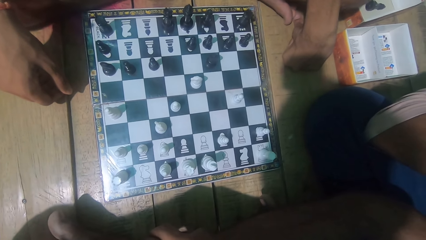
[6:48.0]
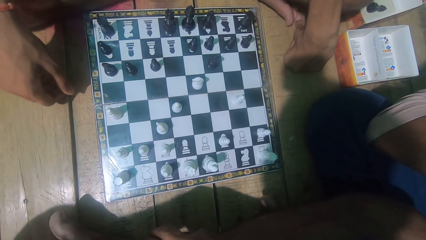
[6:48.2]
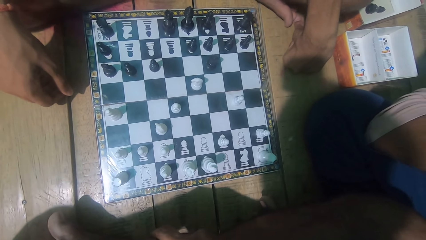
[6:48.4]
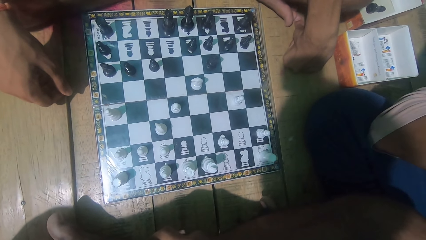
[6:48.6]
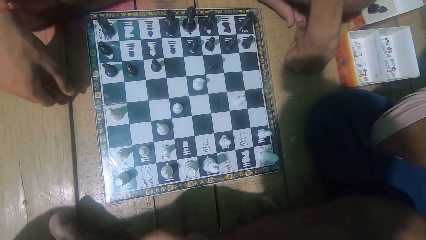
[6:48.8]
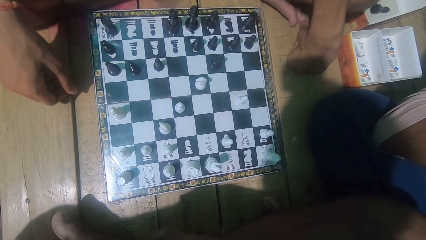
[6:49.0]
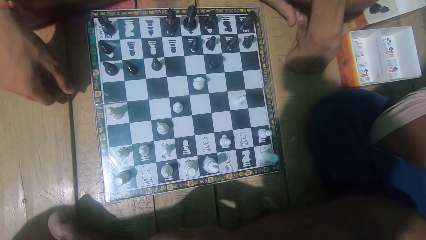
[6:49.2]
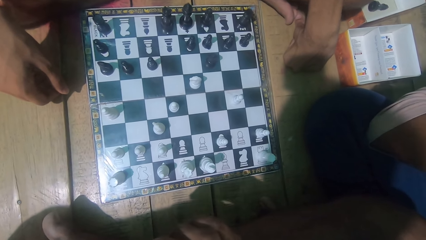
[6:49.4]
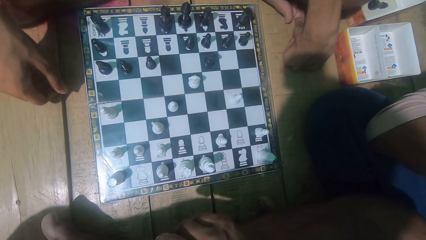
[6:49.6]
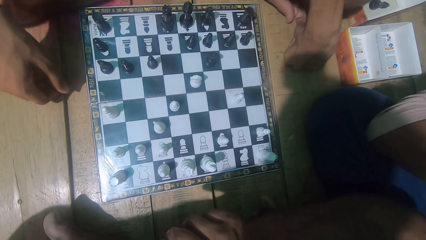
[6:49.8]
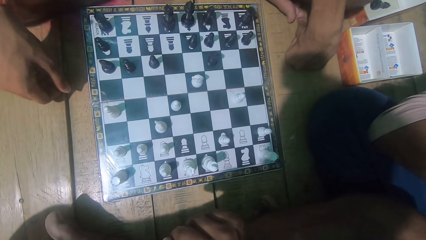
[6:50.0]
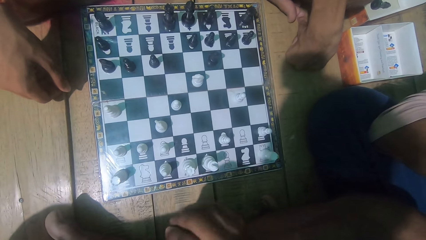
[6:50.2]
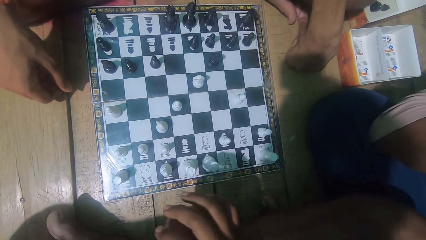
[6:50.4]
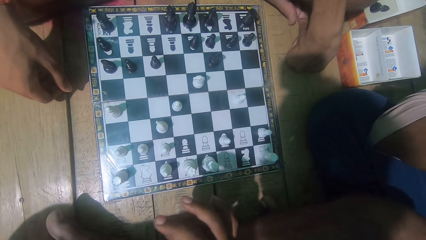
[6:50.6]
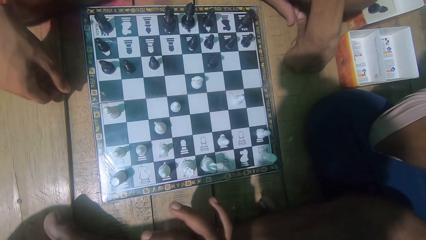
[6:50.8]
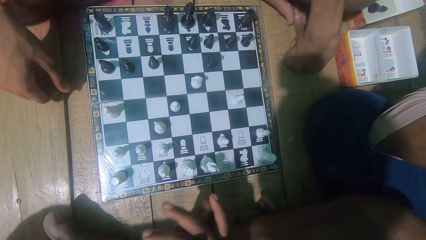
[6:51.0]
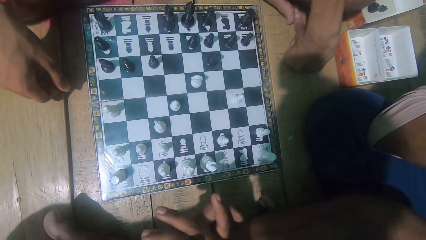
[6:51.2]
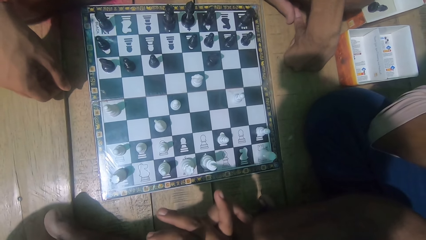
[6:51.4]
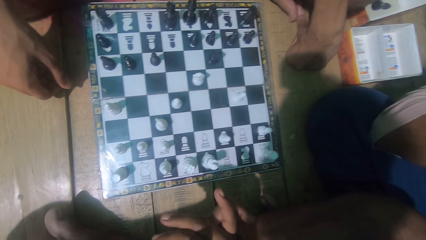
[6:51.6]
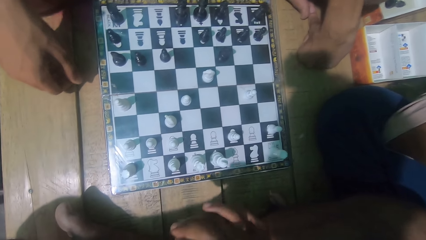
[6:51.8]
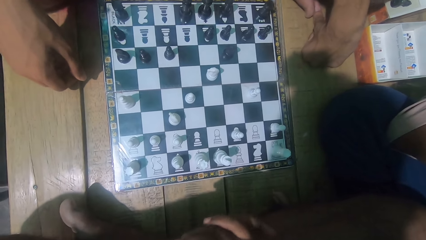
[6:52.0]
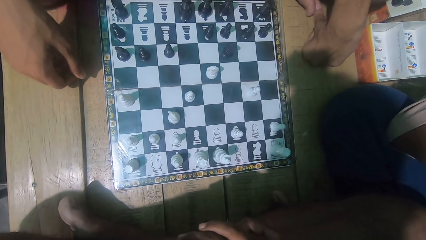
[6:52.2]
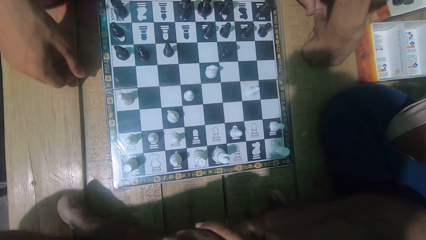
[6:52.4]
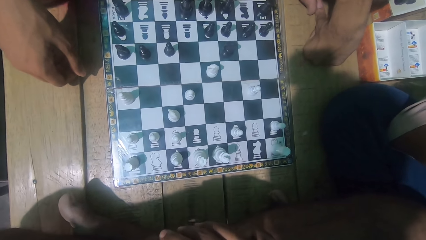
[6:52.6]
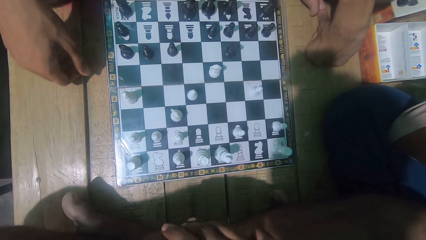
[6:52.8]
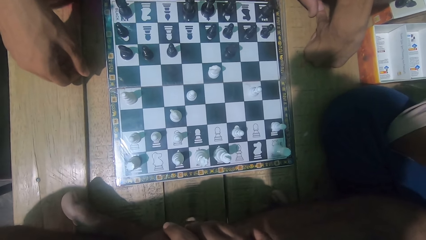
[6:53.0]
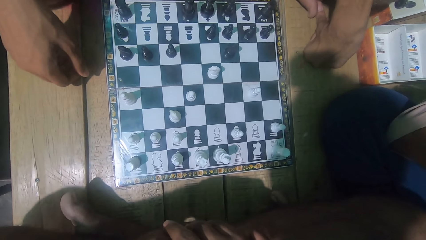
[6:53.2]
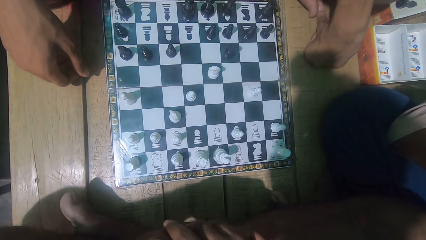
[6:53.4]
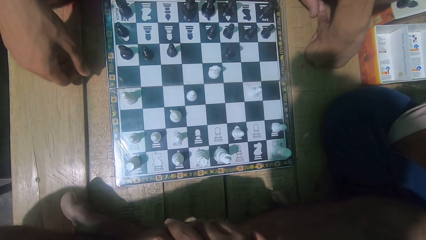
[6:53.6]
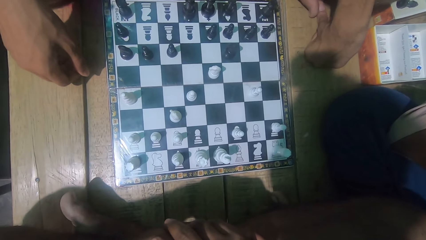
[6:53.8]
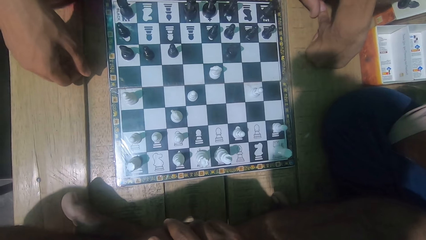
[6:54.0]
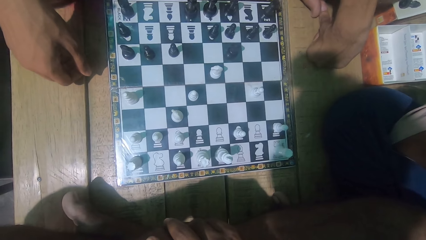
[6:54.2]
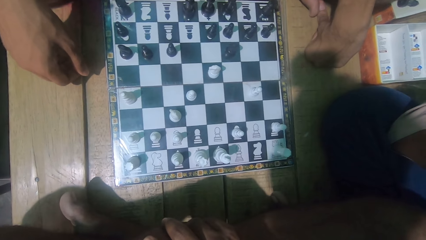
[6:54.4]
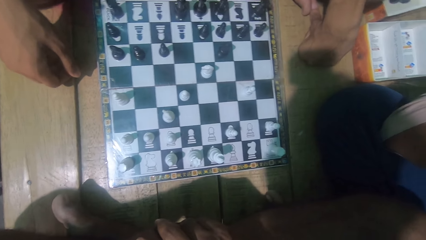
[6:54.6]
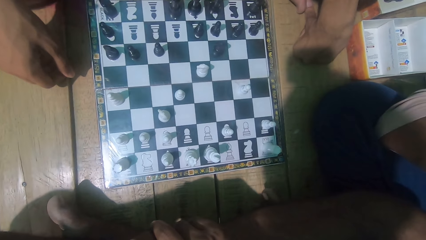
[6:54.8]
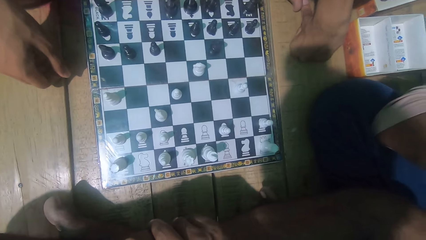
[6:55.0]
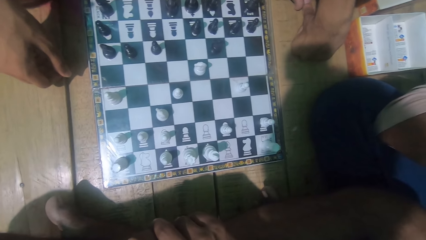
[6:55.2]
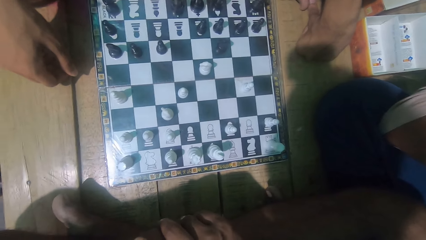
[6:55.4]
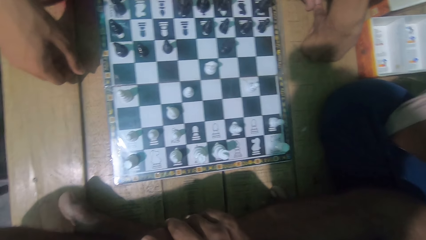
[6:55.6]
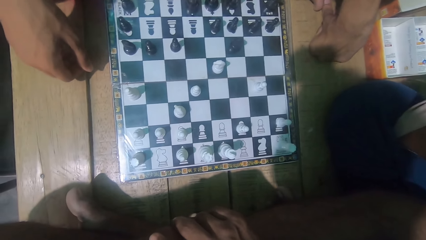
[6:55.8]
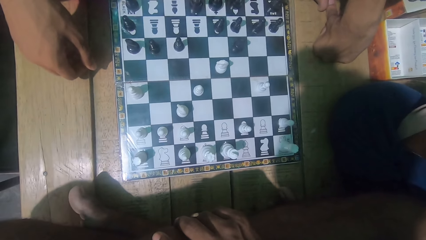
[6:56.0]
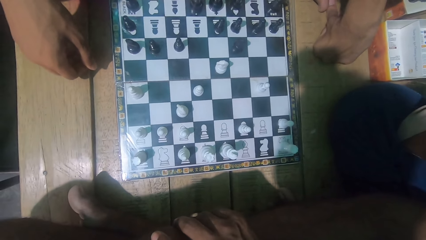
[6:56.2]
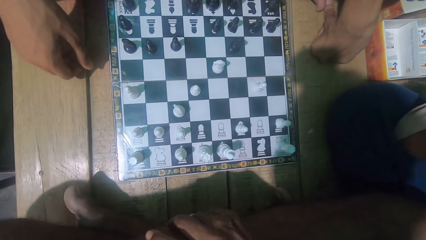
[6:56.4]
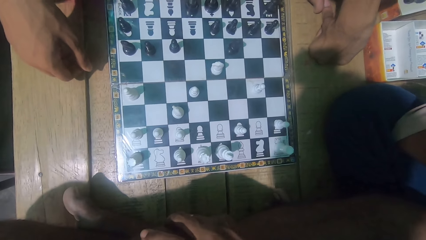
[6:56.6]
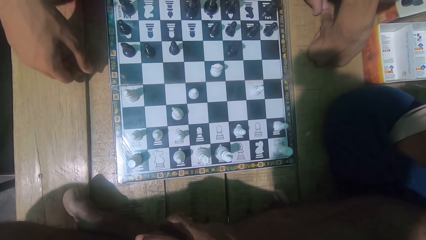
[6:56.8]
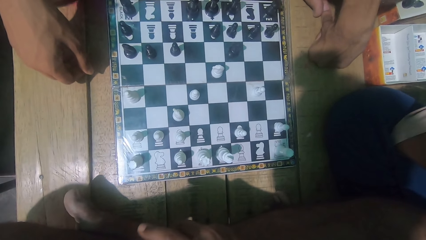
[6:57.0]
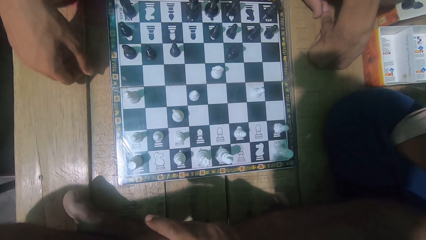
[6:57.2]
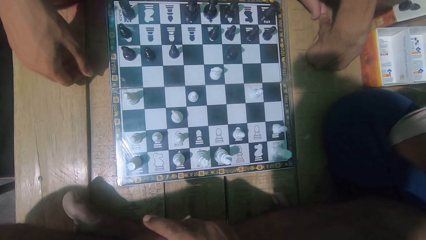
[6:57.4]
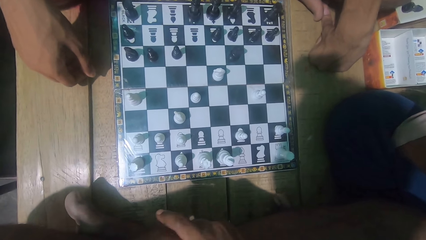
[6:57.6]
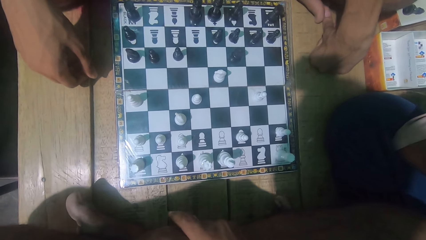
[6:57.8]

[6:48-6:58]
The camera wearer looks at the chess game.

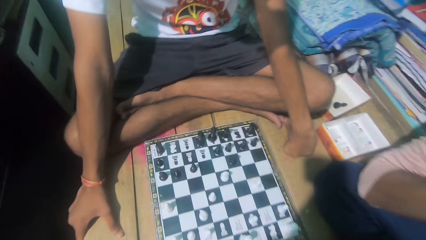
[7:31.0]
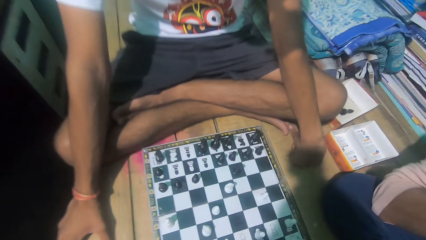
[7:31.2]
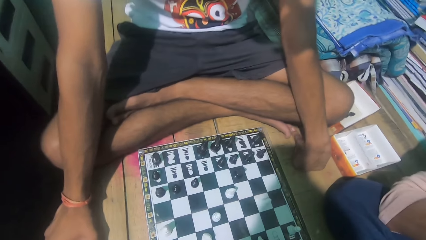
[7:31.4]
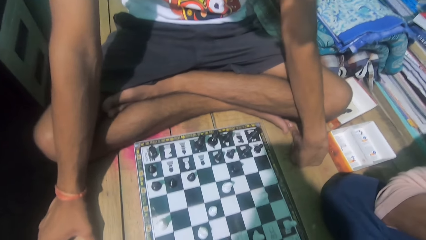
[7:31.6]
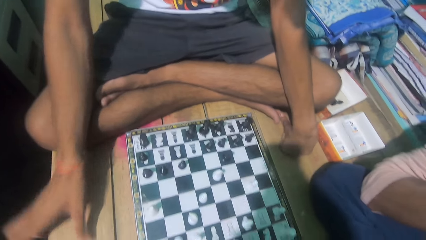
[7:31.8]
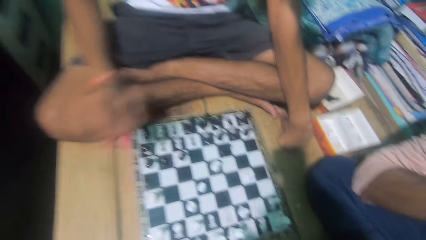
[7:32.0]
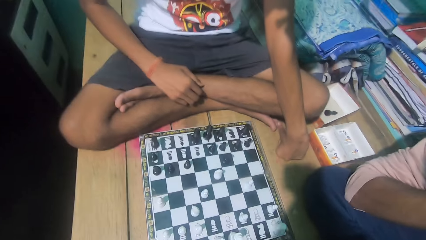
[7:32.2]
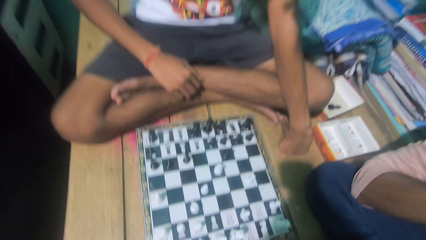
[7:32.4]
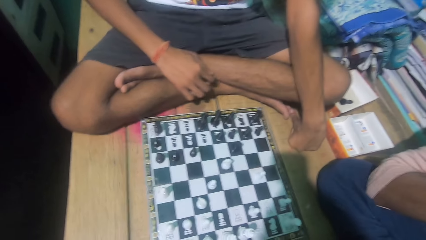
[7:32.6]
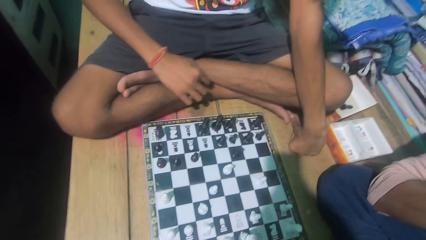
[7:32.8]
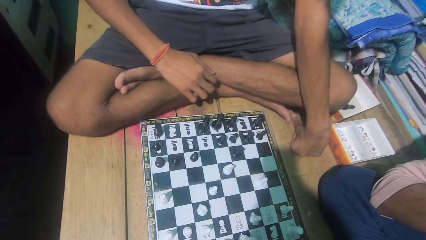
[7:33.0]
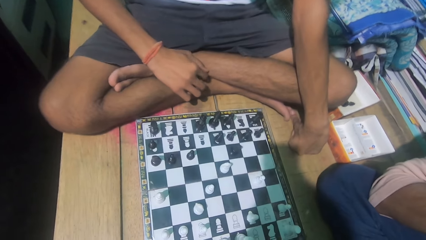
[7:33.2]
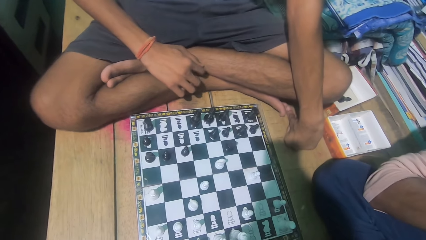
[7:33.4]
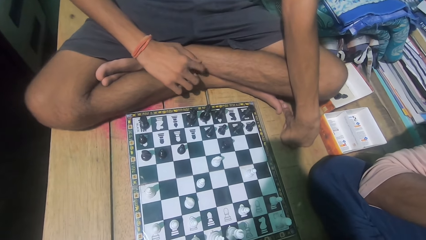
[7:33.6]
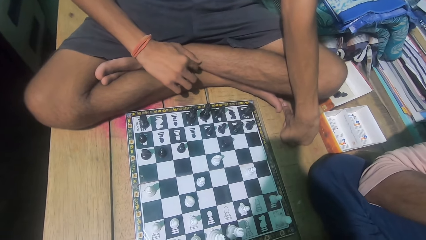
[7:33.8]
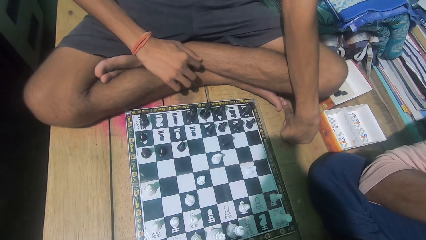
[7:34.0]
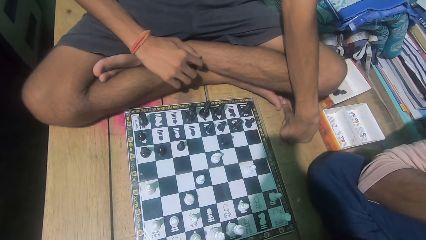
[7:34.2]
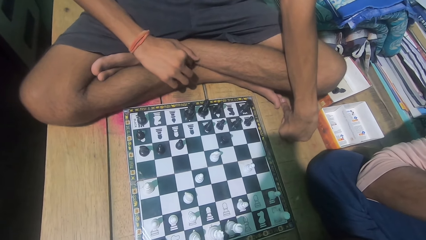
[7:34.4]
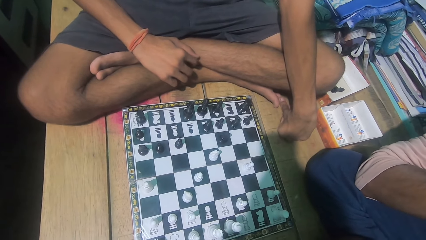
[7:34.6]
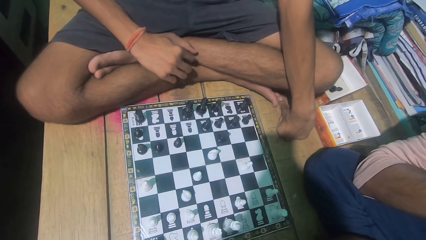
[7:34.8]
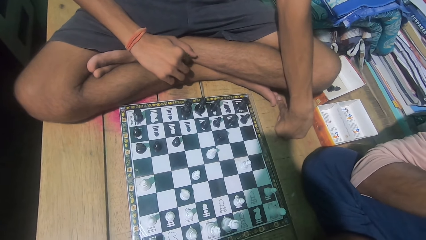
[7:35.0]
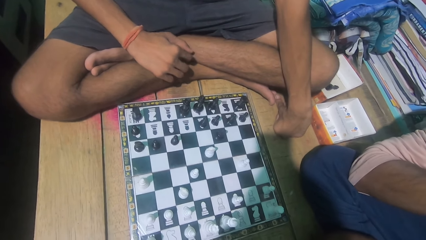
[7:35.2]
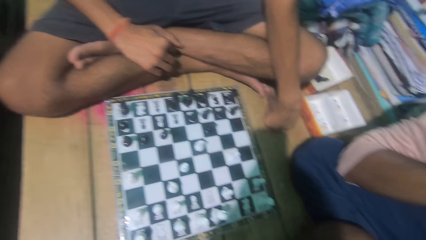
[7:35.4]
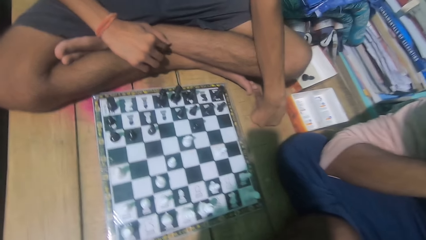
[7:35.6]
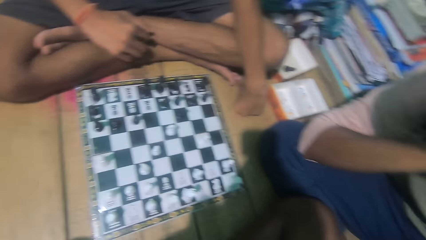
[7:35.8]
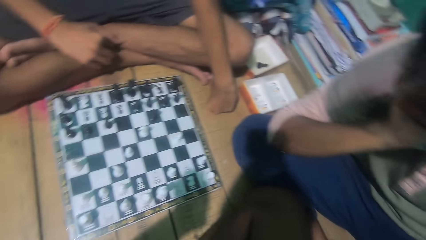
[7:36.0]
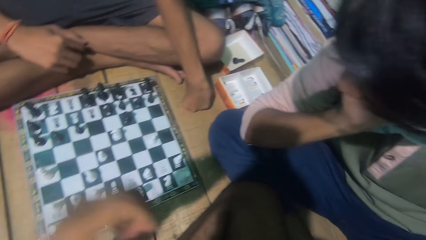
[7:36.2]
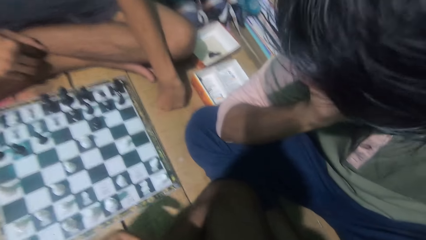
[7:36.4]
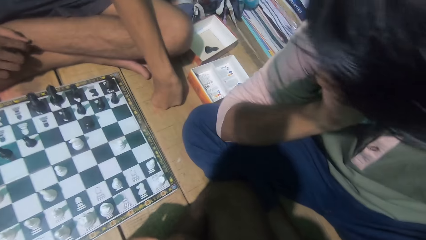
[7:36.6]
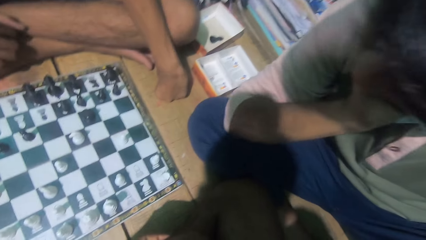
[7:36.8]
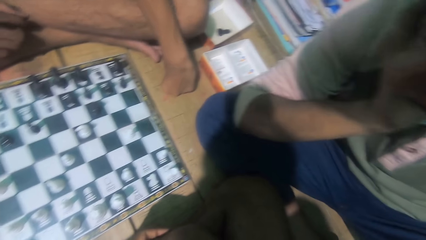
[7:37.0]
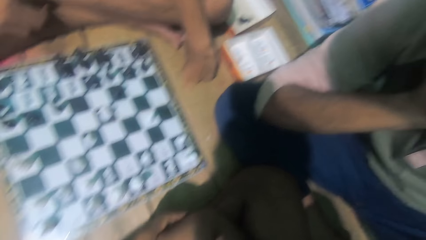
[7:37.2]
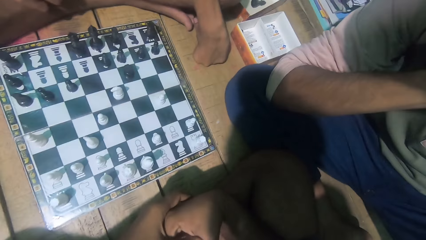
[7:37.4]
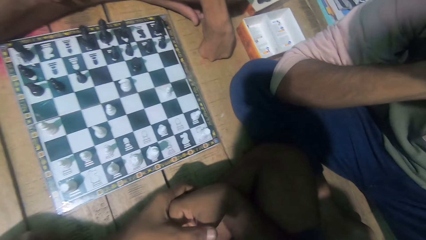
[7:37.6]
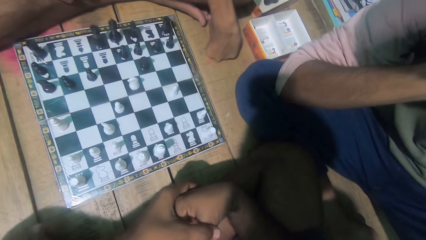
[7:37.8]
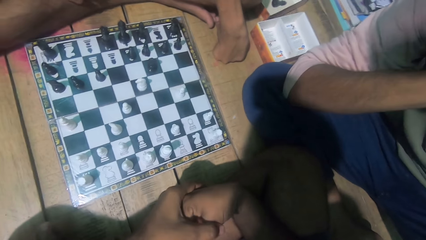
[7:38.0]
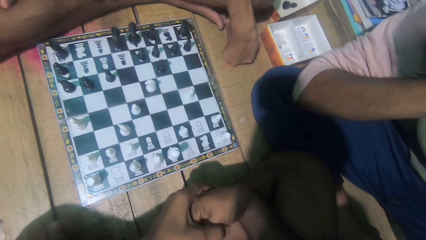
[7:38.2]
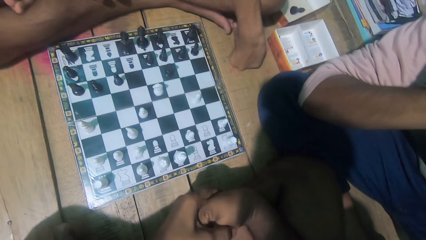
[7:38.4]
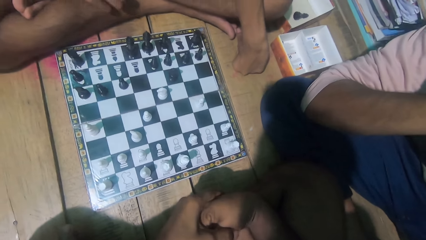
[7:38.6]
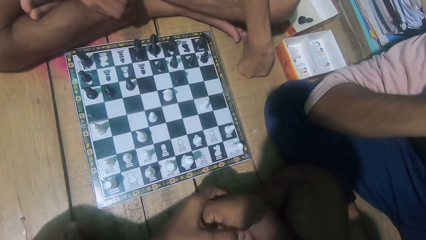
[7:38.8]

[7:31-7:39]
A man scratches his leg. The camera wearer looks at the chess game. They converse with the man.
